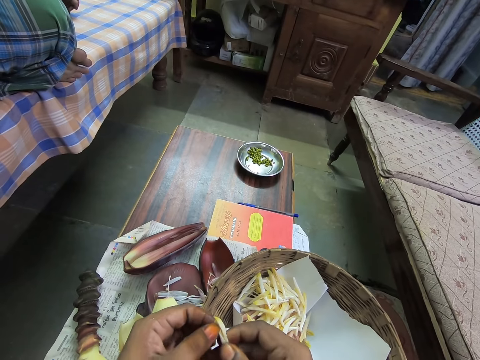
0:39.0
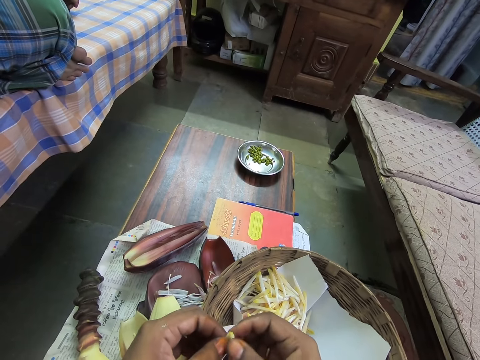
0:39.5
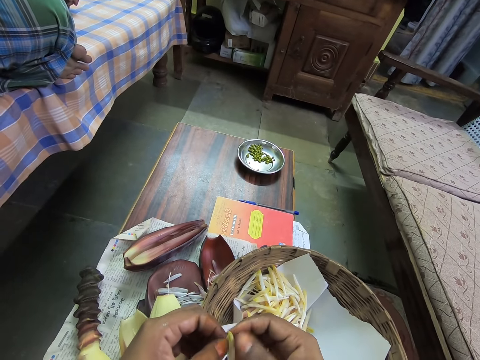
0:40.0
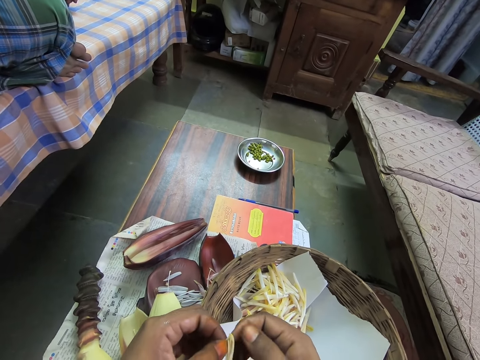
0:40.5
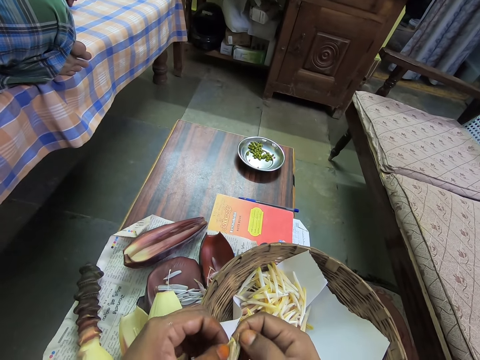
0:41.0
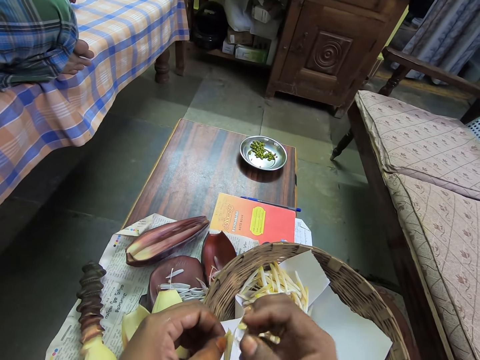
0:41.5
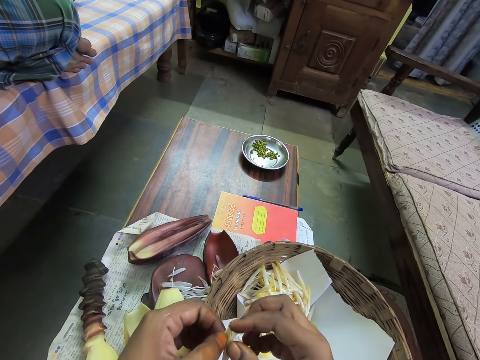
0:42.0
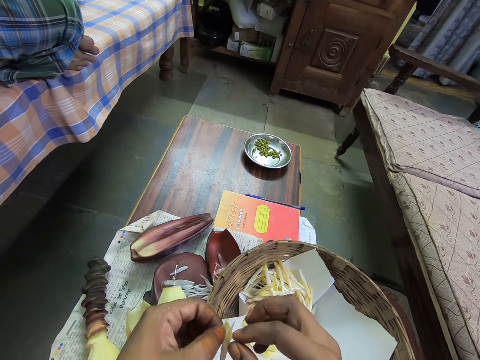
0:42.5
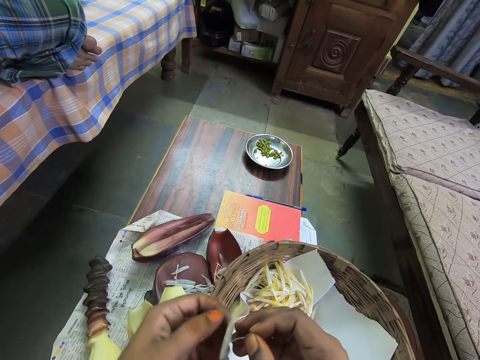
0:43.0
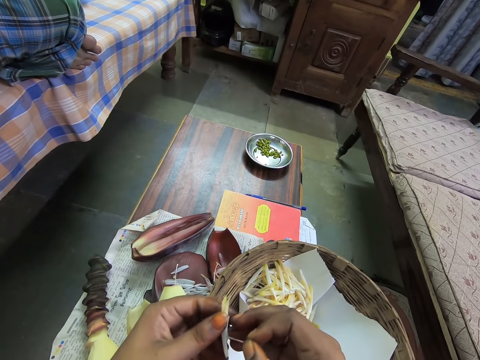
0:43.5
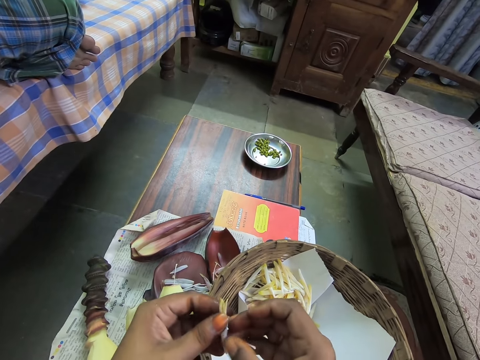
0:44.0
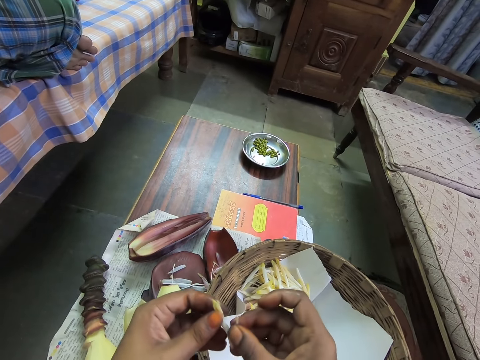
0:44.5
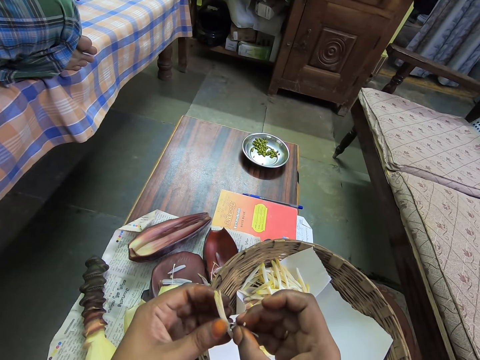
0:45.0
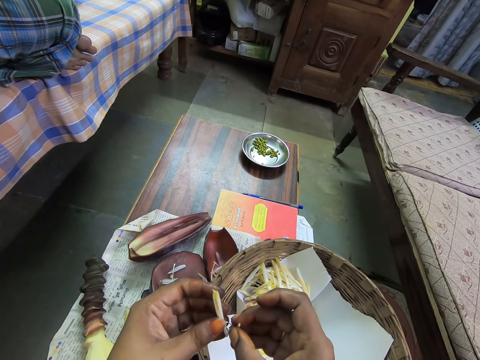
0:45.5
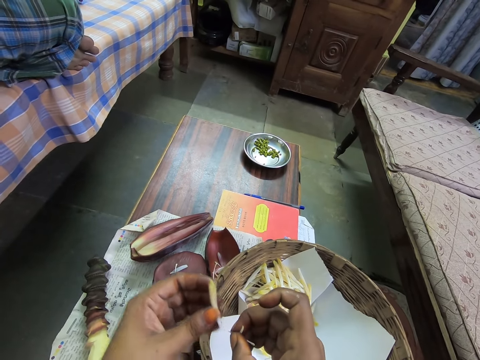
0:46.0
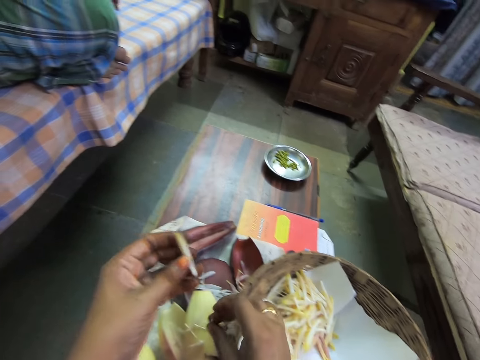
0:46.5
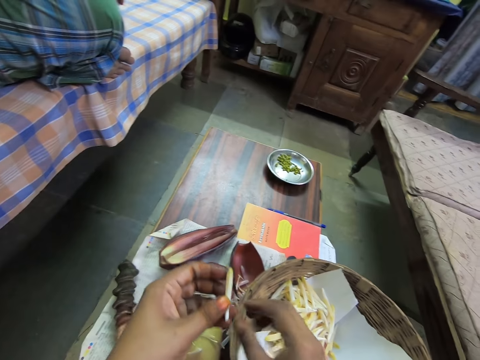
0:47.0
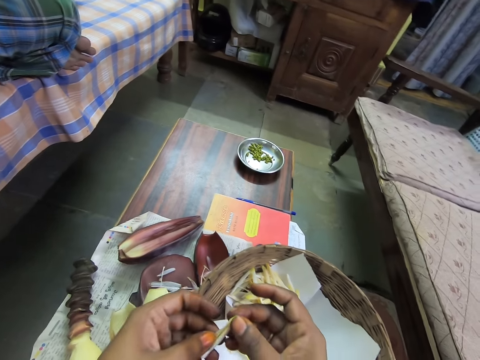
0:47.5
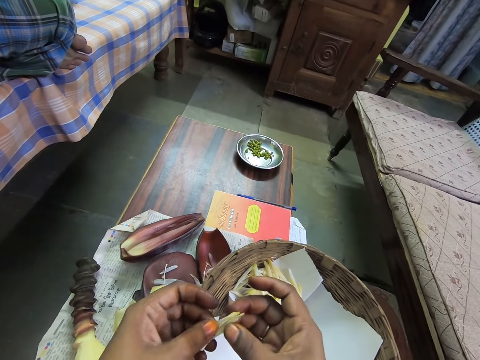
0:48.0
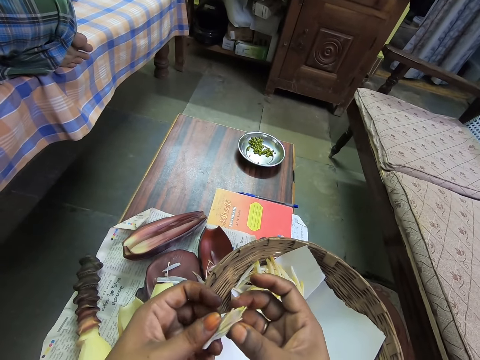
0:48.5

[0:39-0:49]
The camera wearer separates a flower. She removes the pistil and calyx of the floret in her left hand with her right hand. She removes the pistil in the flower. She drops the calyx and pistil of the floret on the table with her right hand. She holds the floret of the banana flower with both hands. She separates the flower.

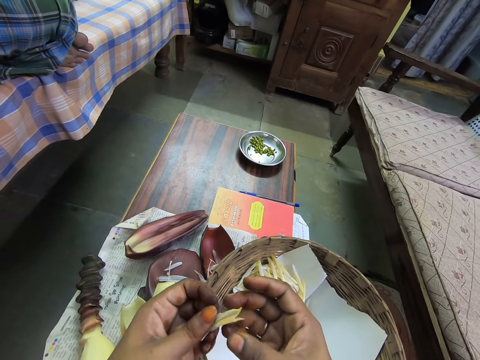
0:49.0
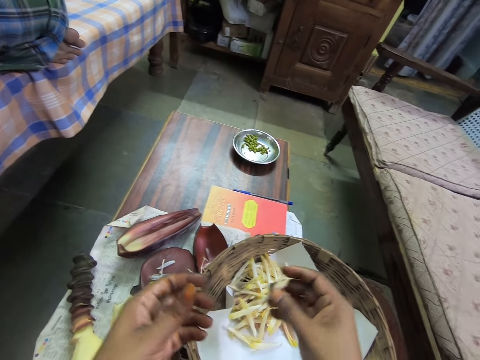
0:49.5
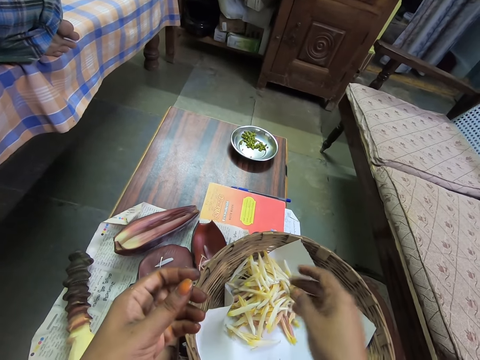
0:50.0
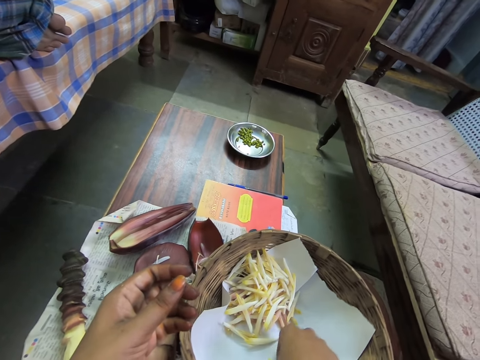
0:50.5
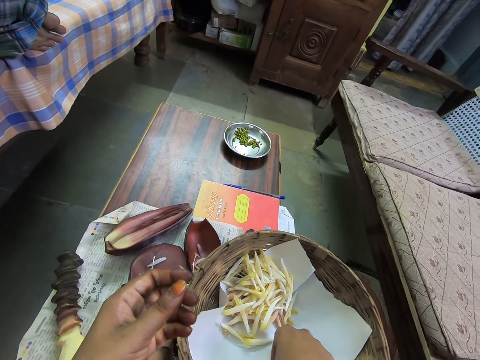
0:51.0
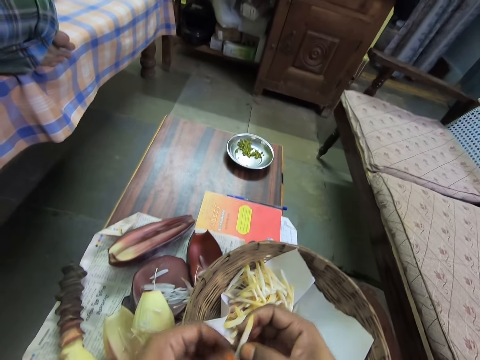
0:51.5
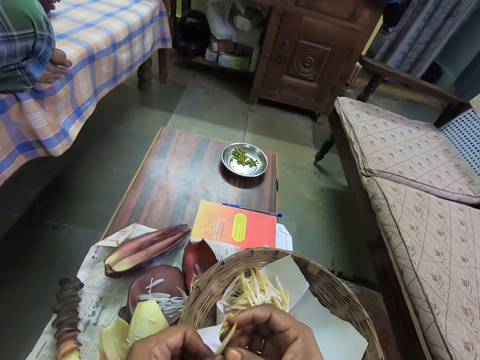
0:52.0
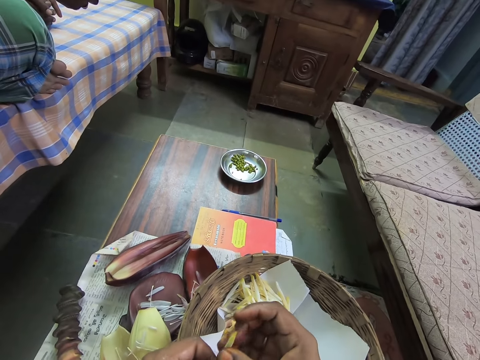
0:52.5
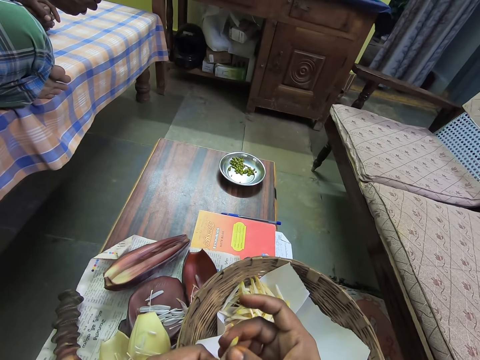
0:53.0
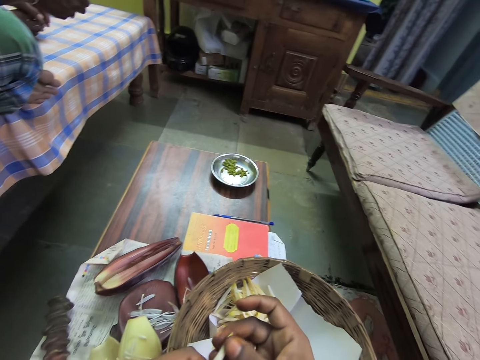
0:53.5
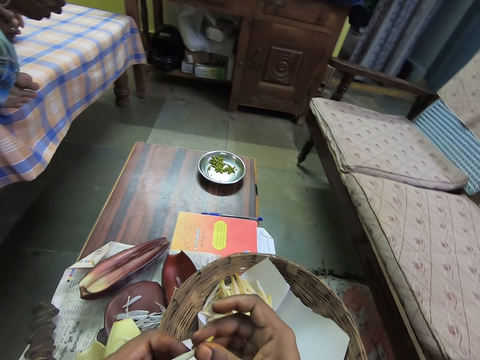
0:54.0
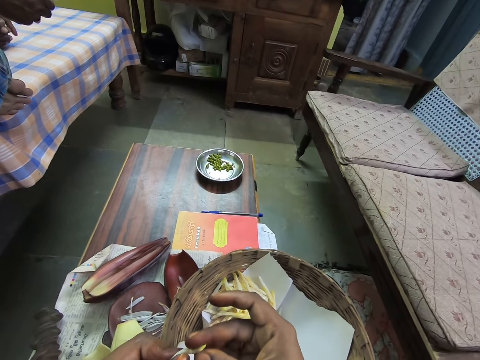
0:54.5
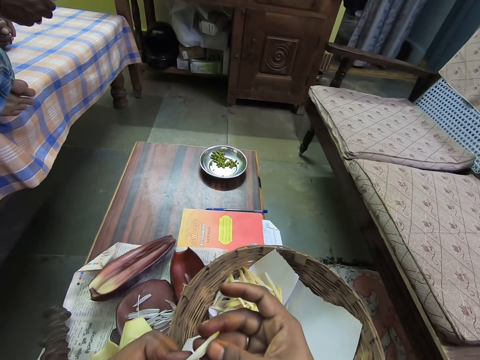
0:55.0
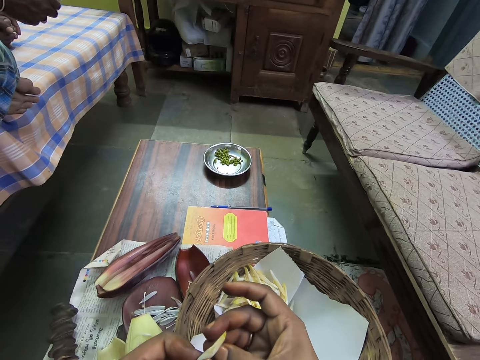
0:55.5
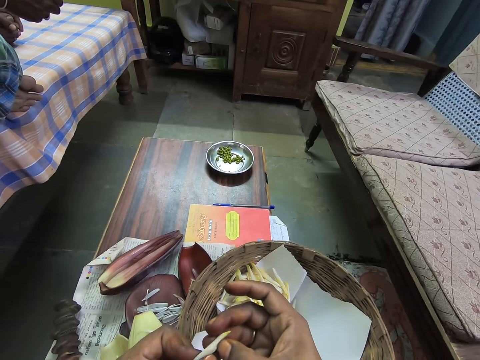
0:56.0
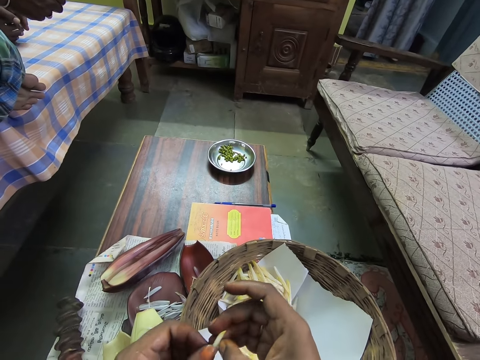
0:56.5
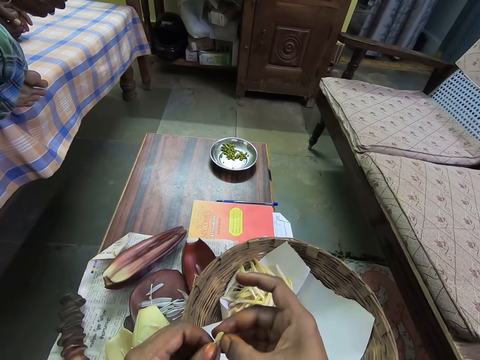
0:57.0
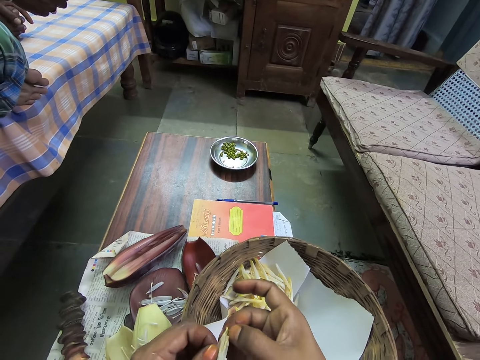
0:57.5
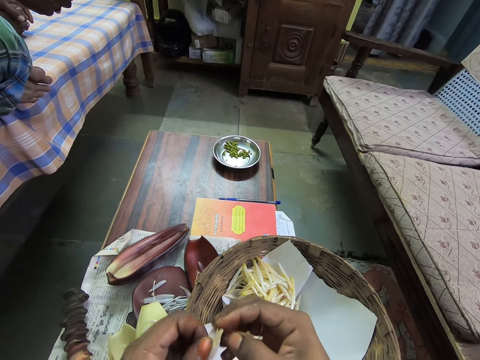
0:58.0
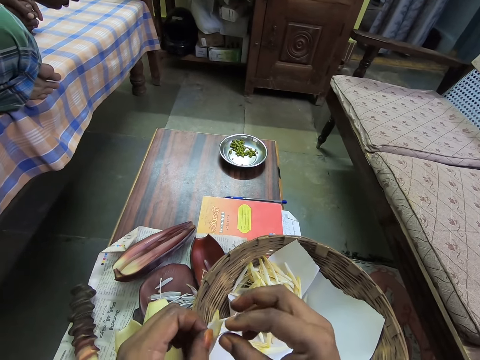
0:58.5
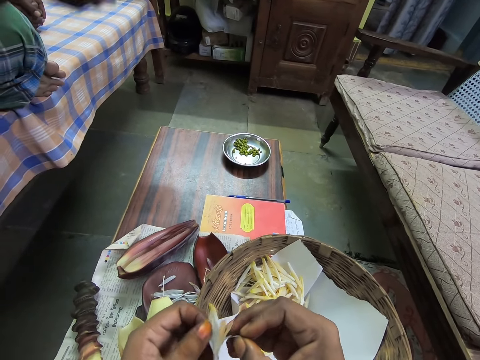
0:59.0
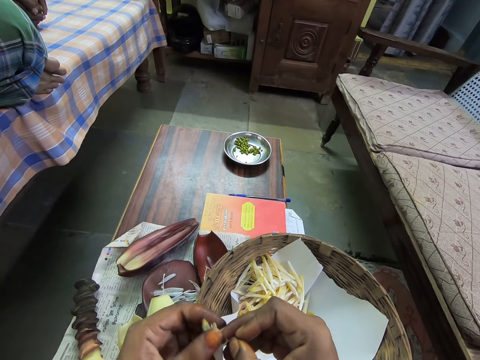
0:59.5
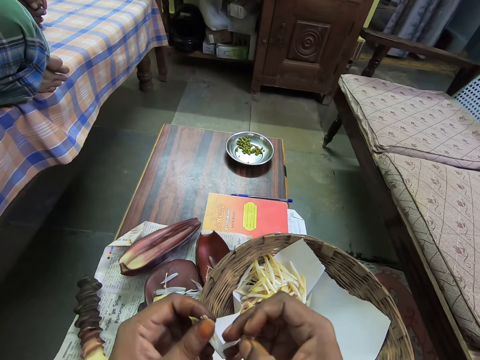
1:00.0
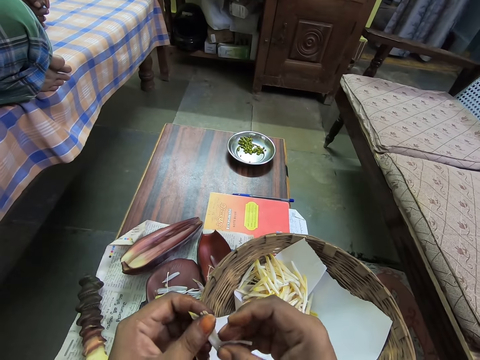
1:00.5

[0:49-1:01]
The camera wearer holds the floret of the banana flower with her right hand. She drops the floret in the basket with her right hand. She takes a floret of the banana flower from the basket with her right hand. She holds the floret of the banana flower with both hands. She removes the pistil and calyx of the floret in her left hand with her right hand. She separates a flower.

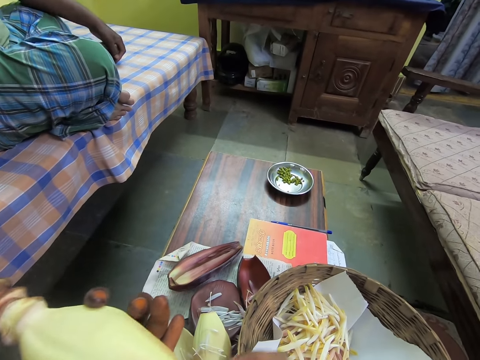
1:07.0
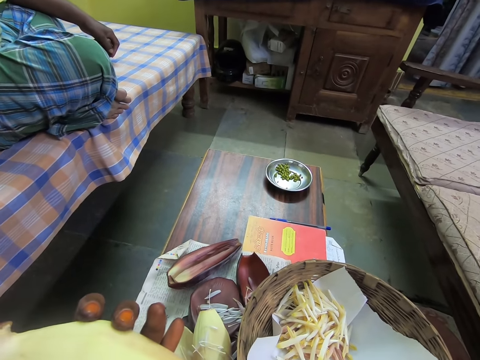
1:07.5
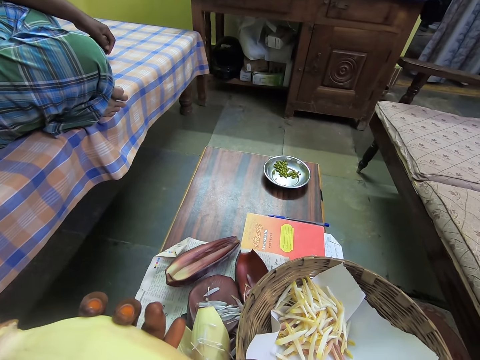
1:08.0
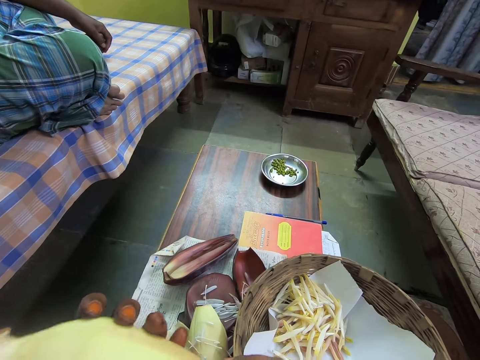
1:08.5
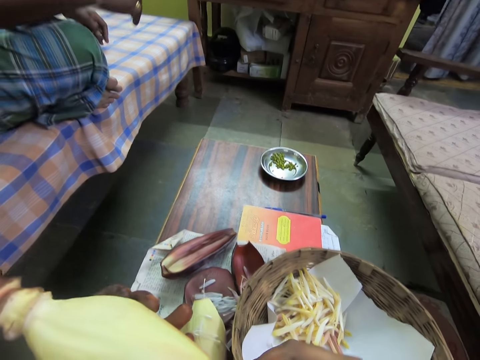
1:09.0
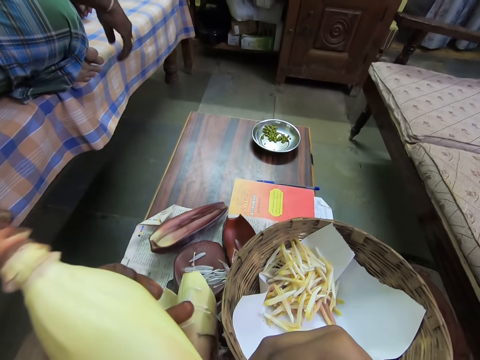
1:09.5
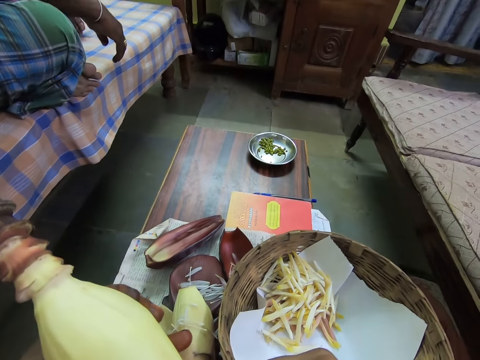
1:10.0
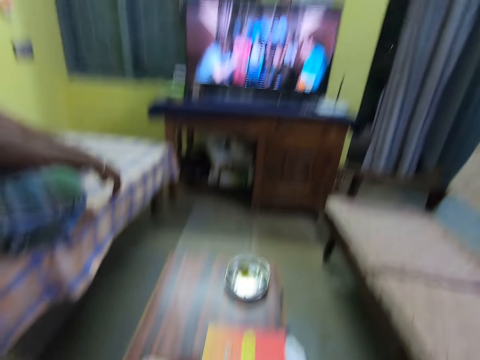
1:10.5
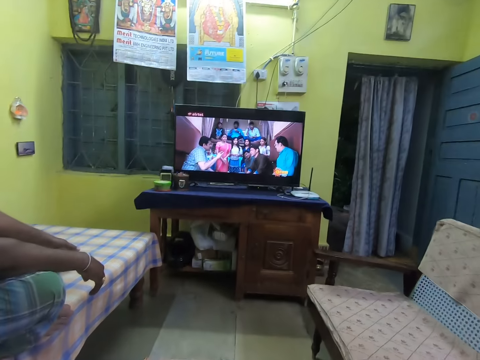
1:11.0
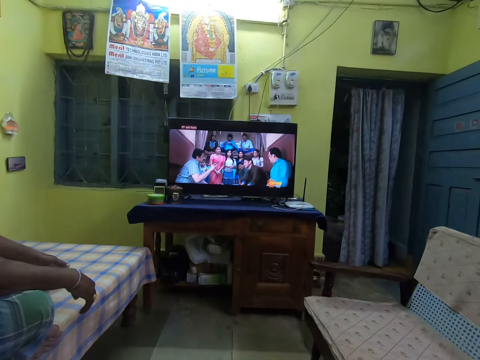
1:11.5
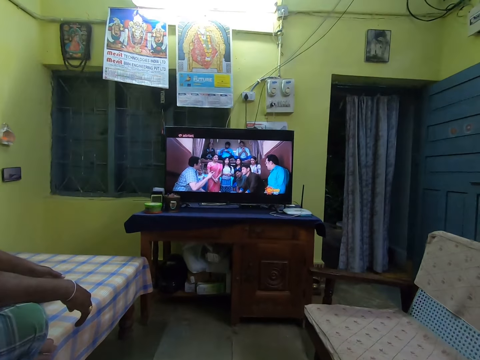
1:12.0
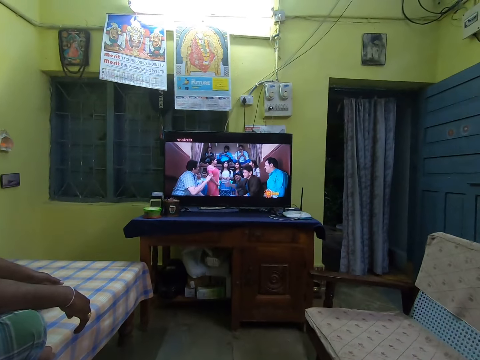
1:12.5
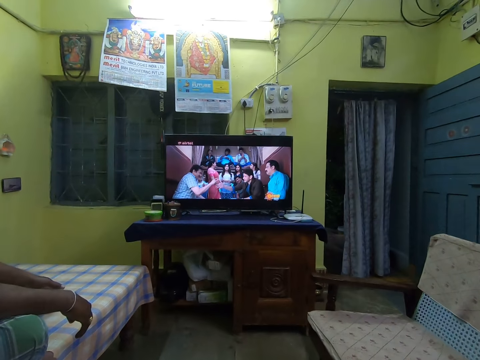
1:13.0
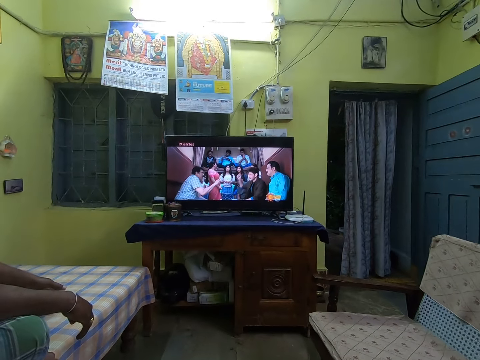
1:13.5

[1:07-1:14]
The camera wearer stares at a banana blossom. They watch a movie via the television.
